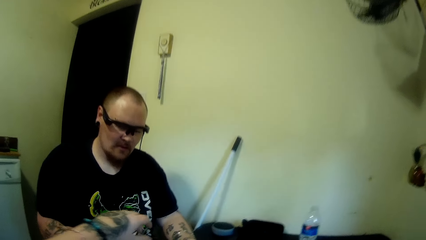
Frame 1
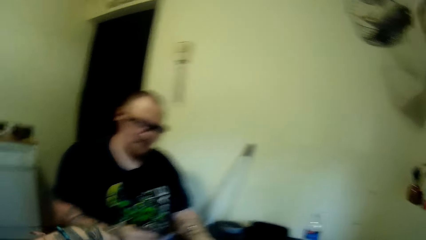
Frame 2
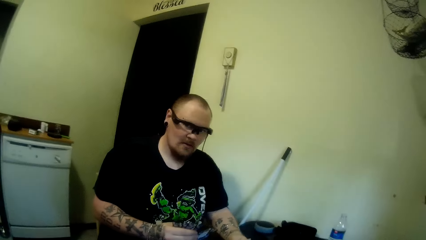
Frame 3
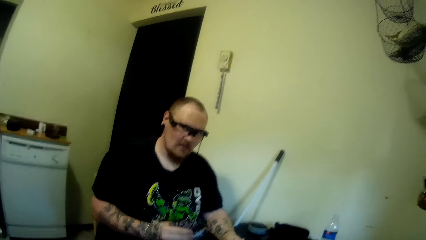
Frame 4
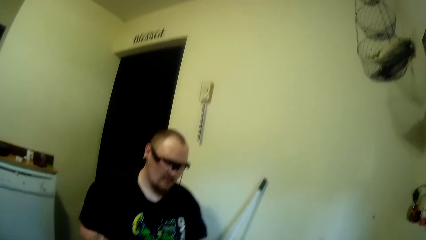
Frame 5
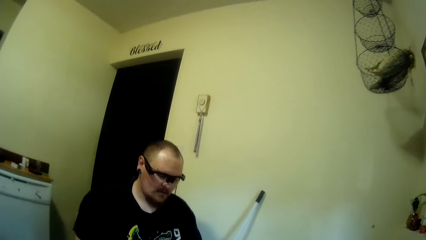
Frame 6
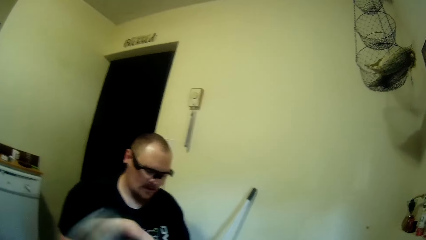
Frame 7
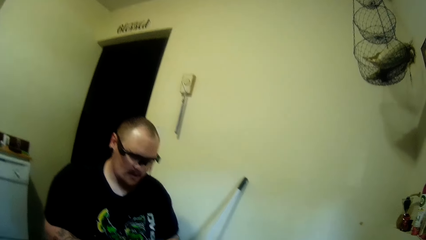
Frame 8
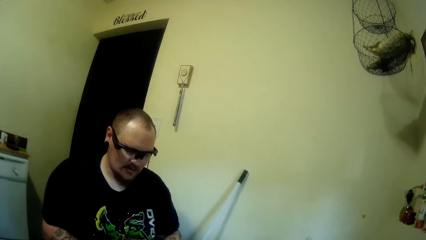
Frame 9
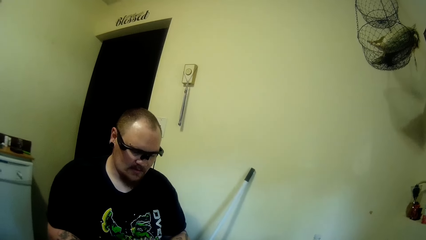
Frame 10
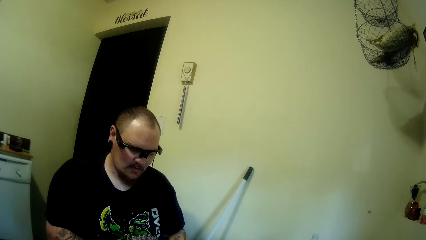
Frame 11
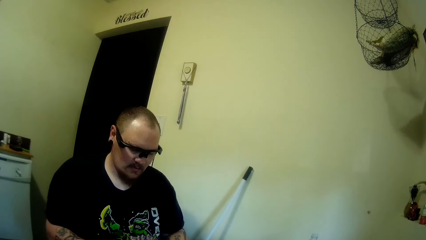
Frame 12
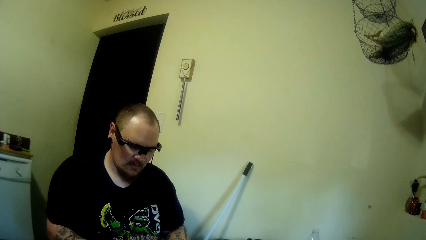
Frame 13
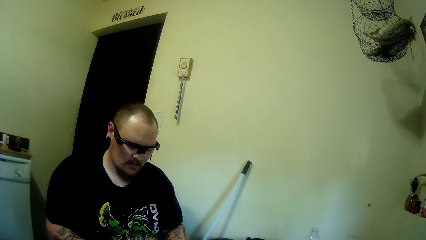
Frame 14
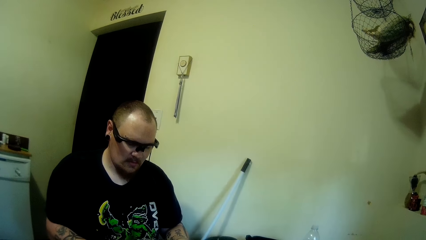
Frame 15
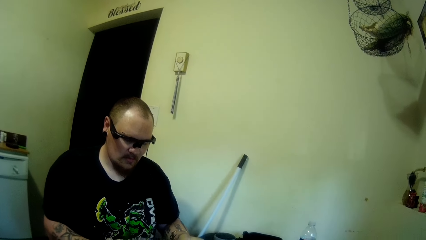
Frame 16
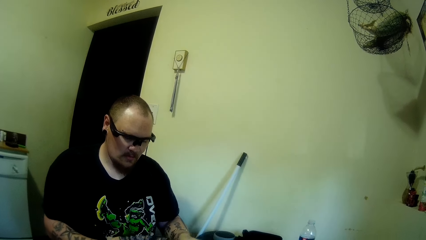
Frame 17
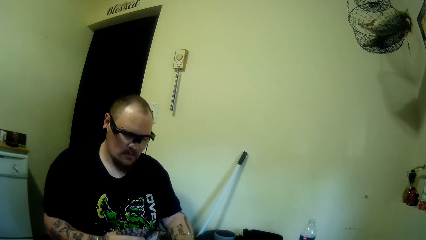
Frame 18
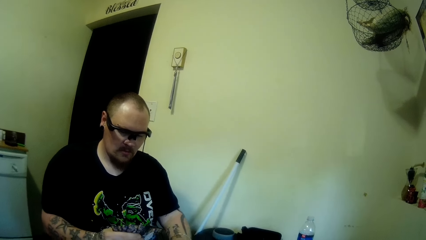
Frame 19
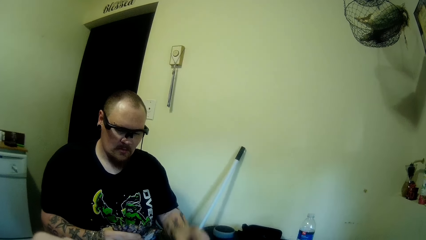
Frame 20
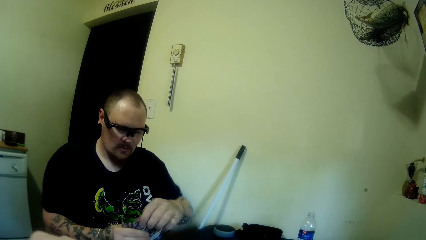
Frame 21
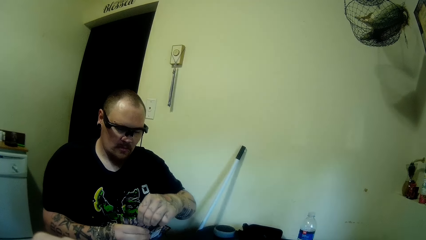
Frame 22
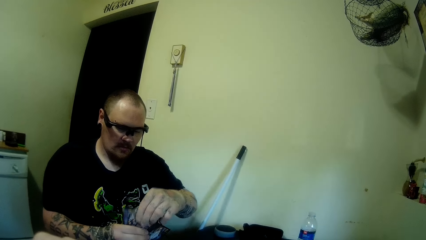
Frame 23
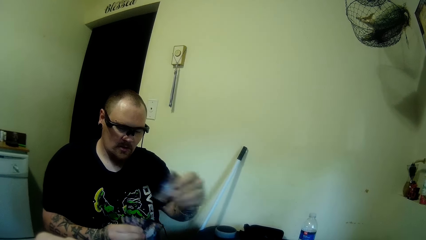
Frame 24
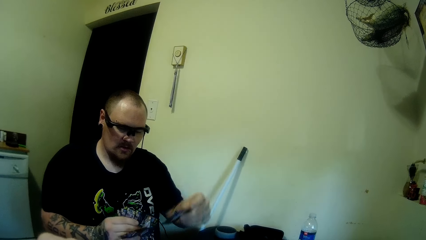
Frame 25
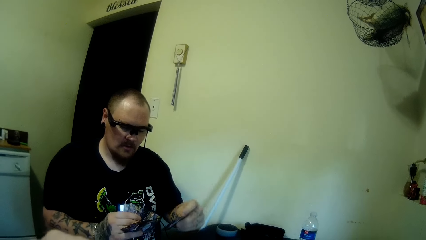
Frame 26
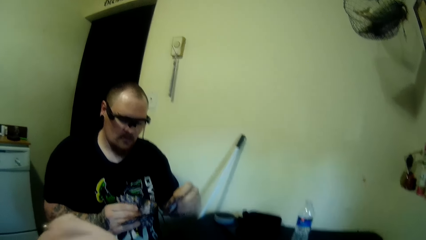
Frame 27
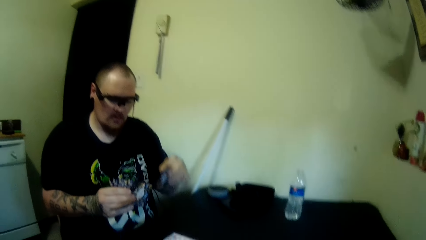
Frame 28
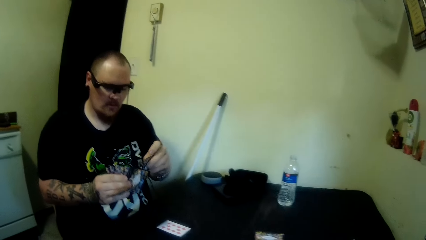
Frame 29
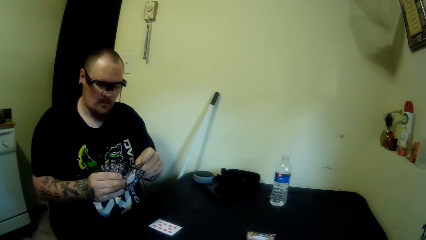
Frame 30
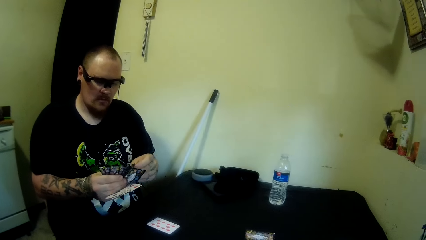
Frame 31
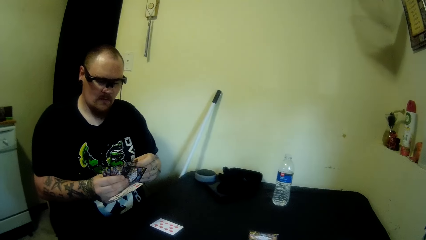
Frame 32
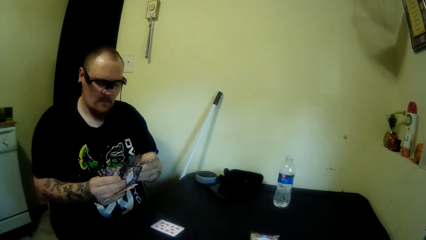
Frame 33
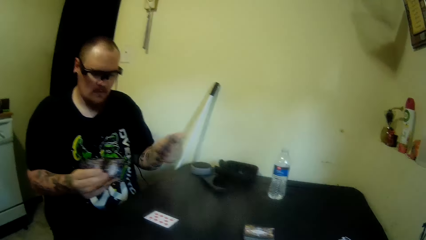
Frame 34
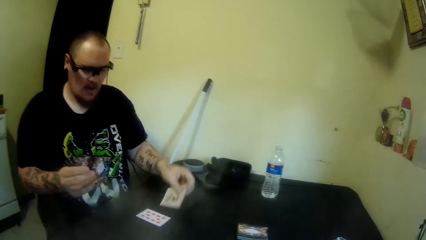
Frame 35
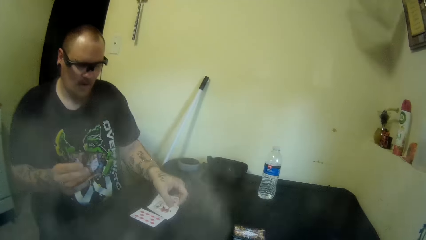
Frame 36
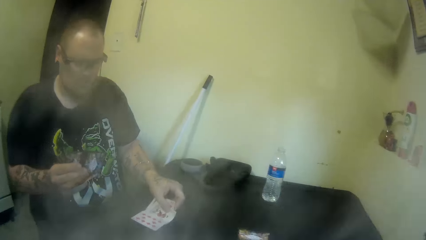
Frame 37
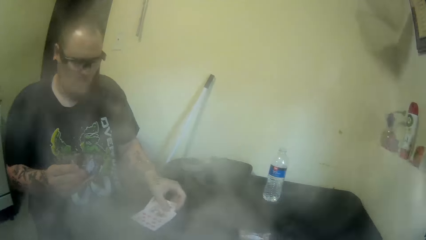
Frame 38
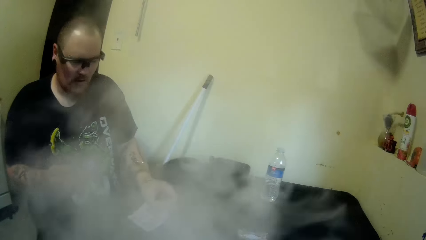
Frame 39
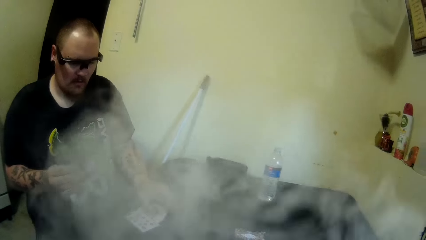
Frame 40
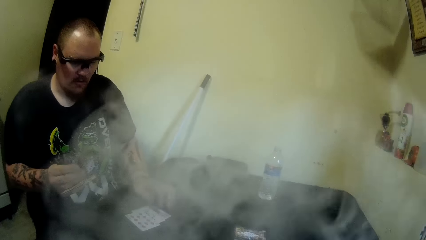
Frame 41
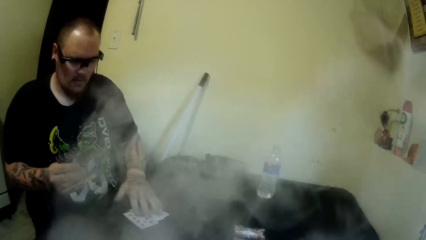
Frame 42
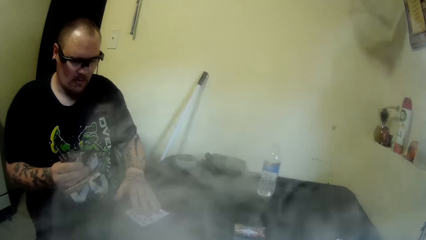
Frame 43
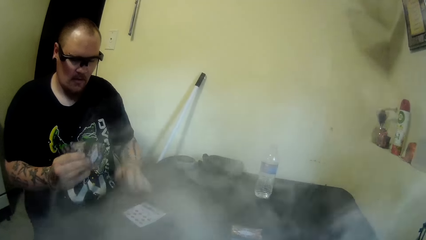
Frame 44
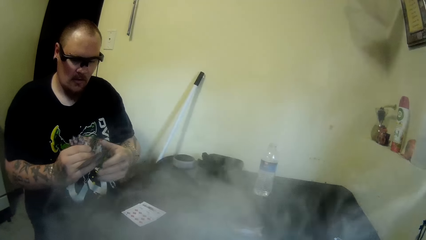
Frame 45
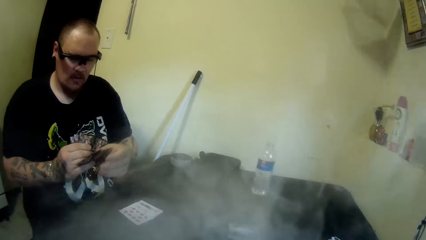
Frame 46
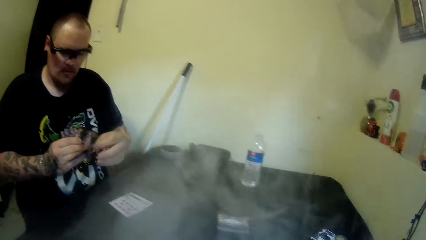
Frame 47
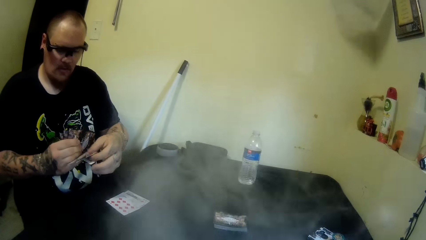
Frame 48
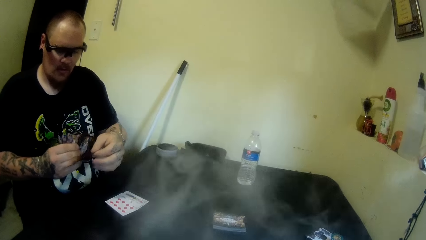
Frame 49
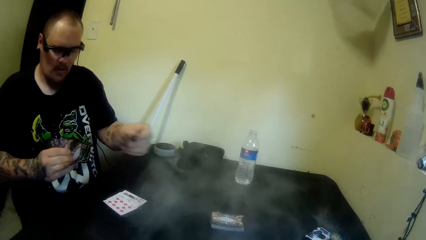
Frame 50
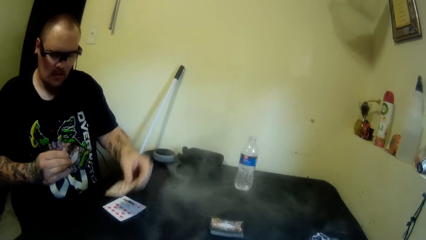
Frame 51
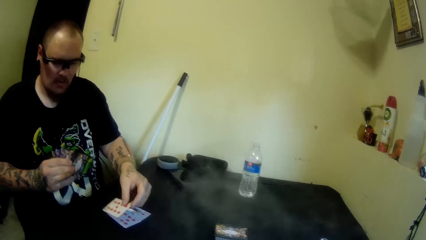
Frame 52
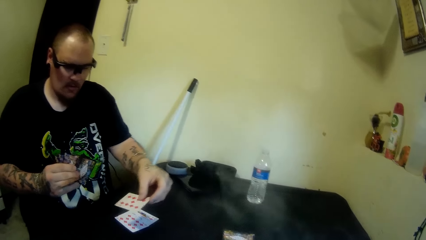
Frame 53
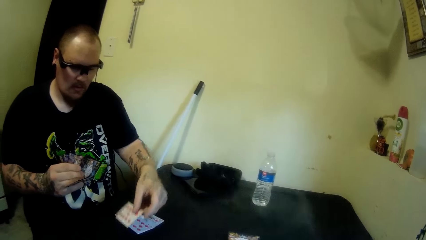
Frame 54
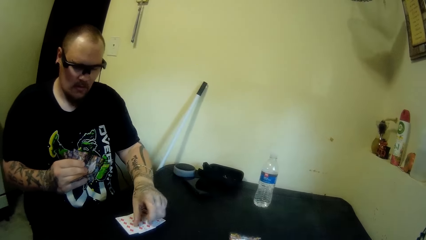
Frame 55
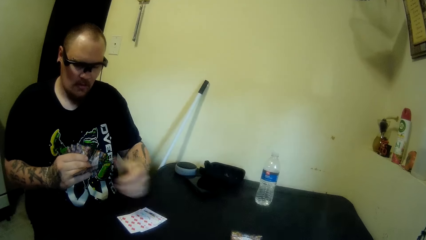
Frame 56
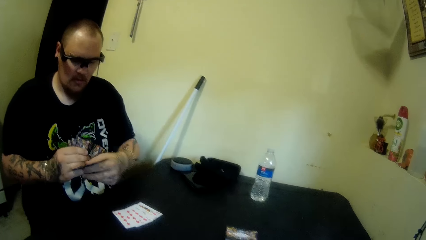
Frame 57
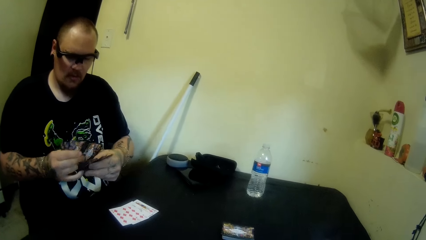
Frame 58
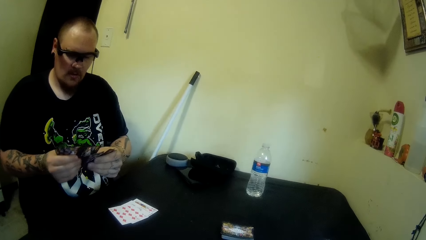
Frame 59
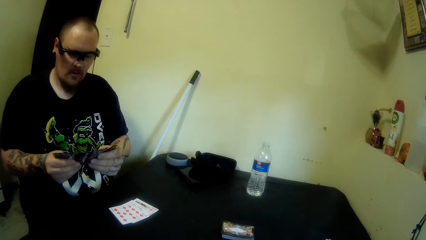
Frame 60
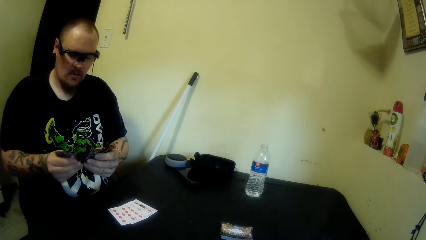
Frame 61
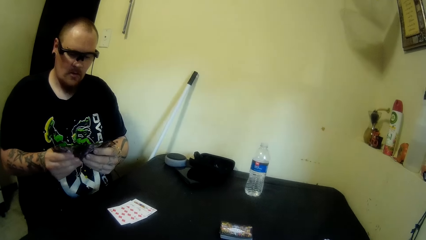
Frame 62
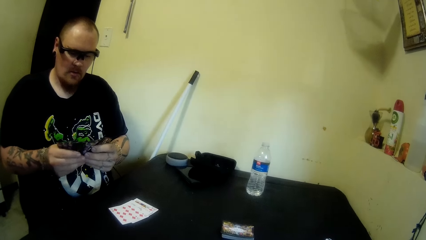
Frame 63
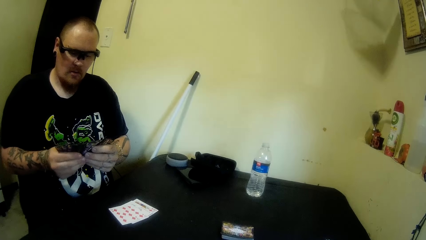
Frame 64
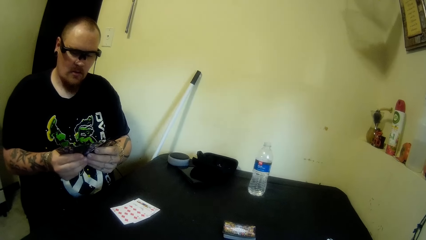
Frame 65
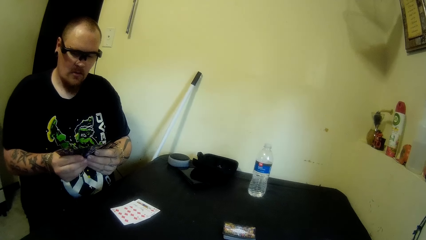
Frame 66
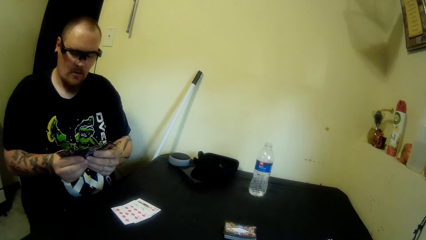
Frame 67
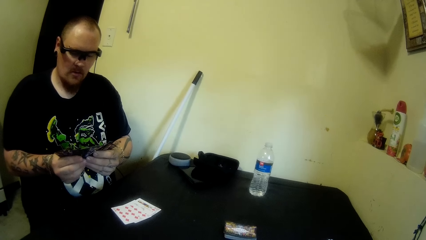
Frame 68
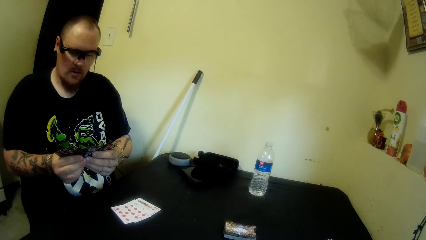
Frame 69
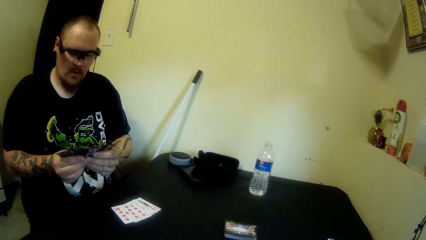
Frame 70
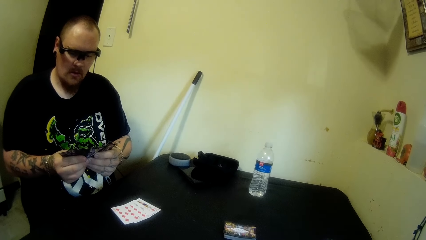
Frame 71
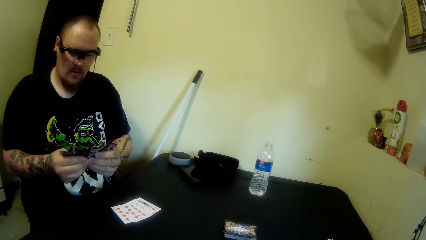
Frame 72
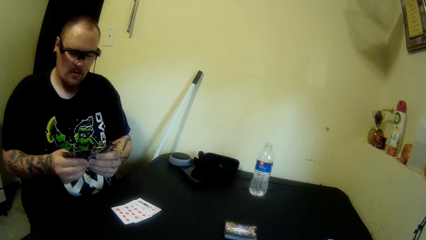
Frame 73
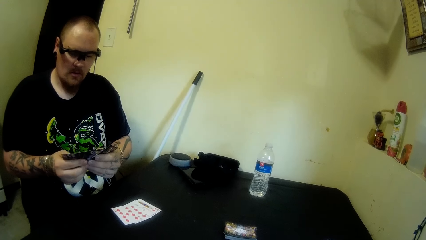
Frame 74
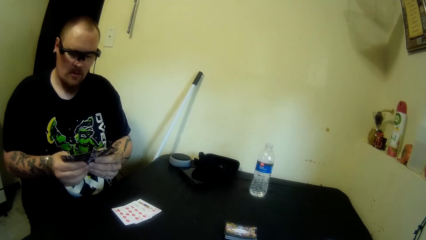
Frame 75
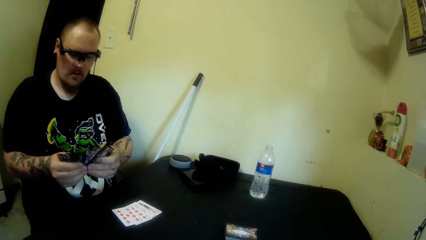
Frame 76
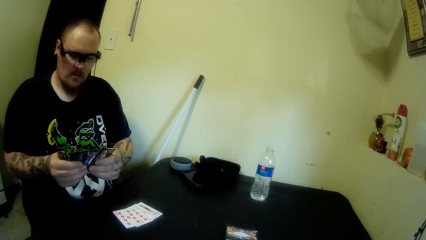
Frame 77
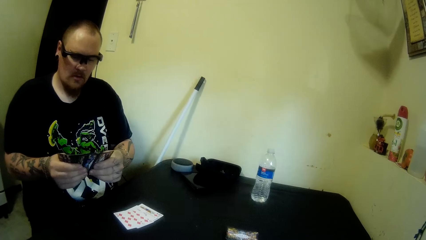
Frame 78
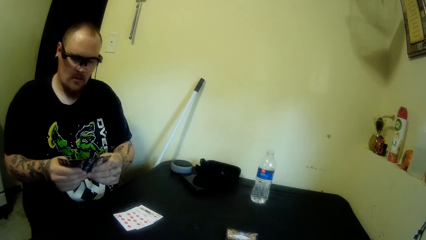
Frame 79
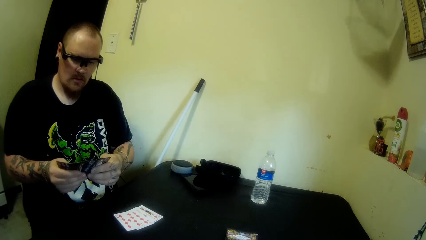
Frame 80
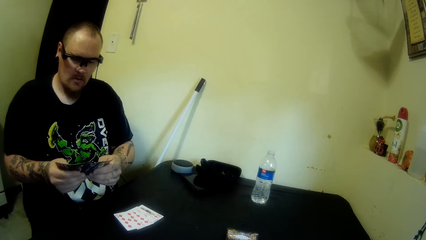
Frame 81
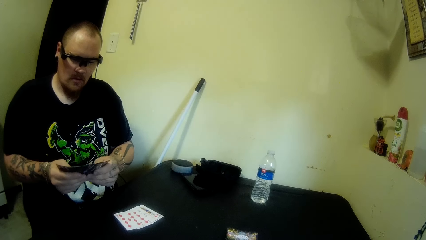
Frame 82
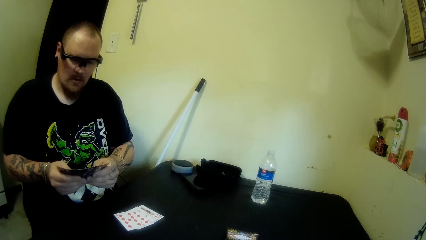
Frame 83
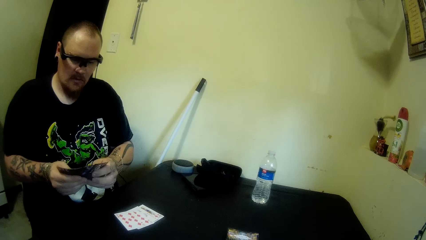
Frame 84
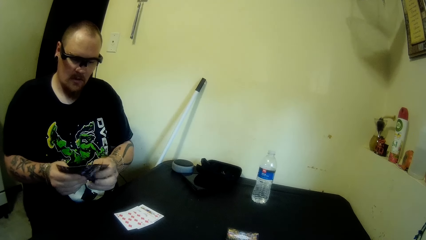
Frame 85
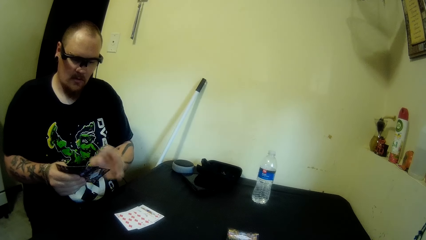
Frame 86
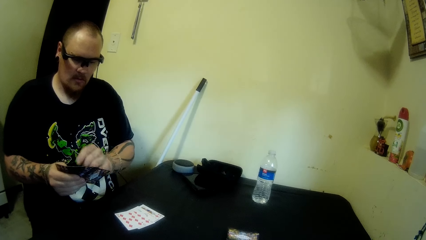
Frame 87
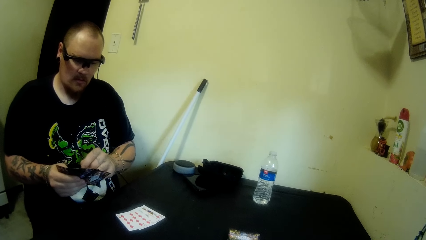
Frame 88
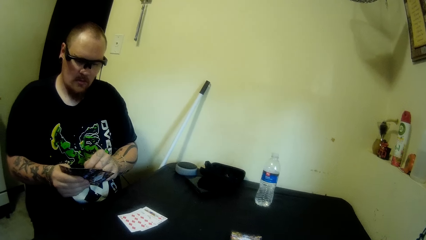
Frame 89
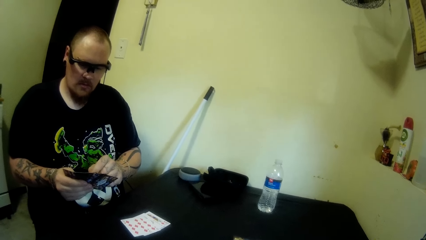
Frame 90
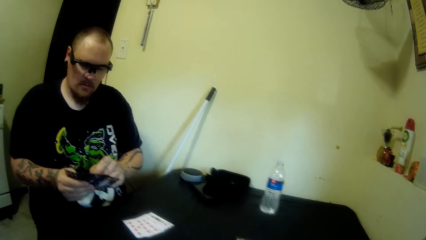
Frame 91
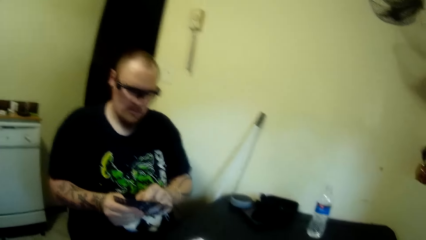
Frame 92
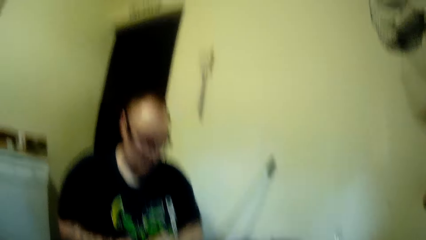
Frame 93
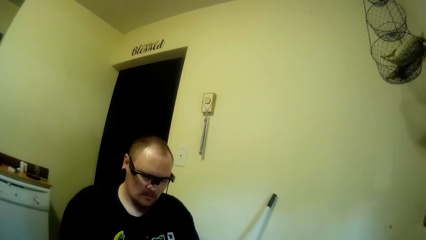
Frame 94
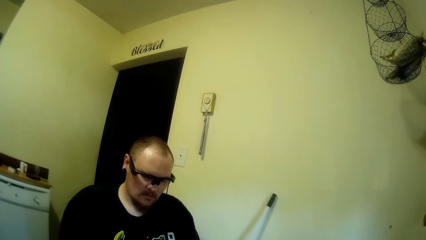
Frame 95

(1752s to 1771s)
The camera wearer pulls his hands off the cards. A man picks up a card. The man puts the card between the cards. He picks up a card. He drops the card on the table. He holds the cards with both hands. He picks up a card. He drops another card on the table. He picks up cards. He holds the cards with both hands. He pulls his hand off the card.
